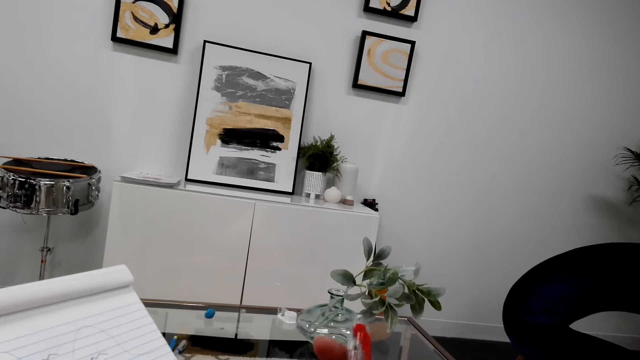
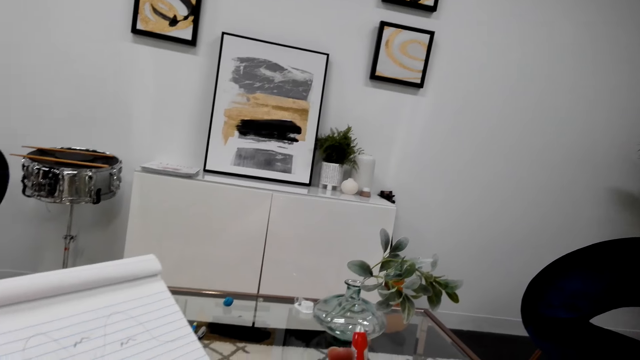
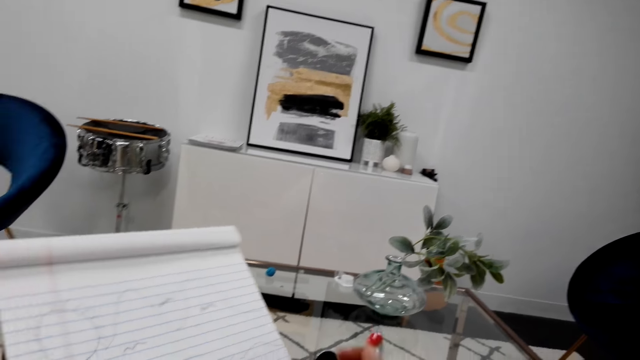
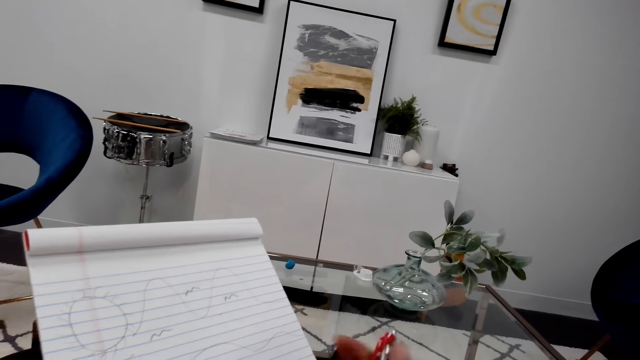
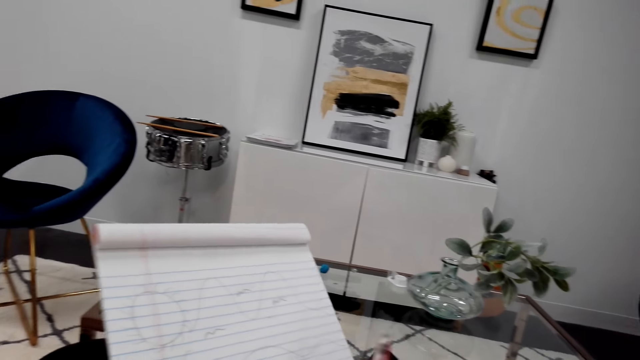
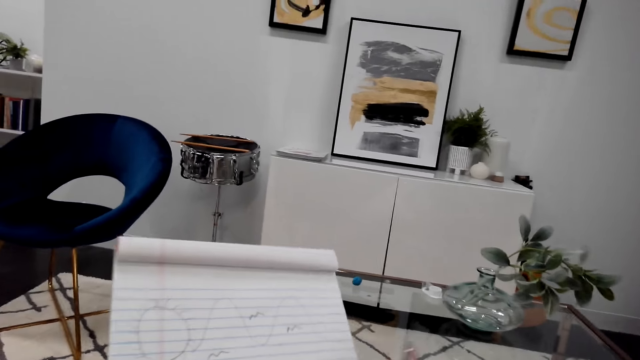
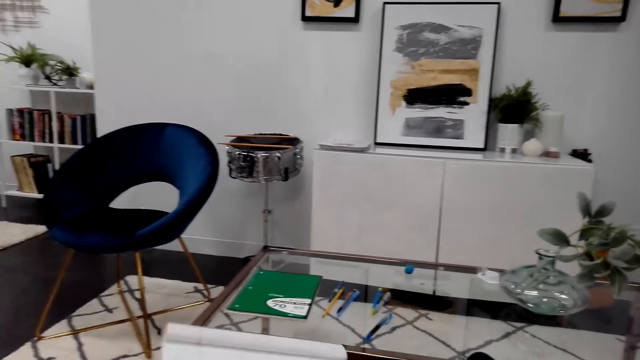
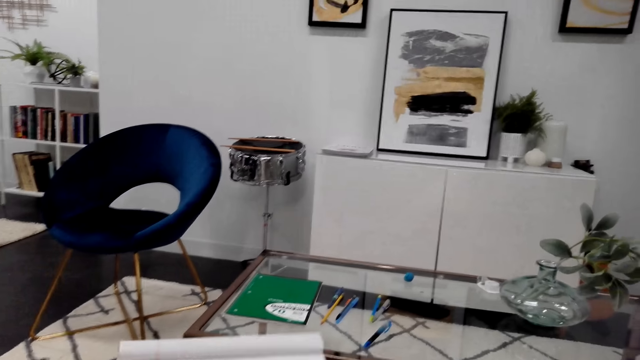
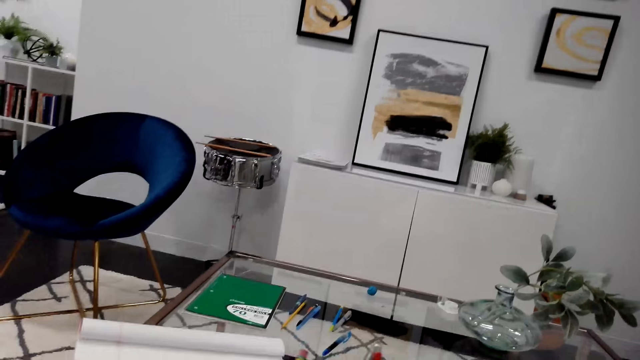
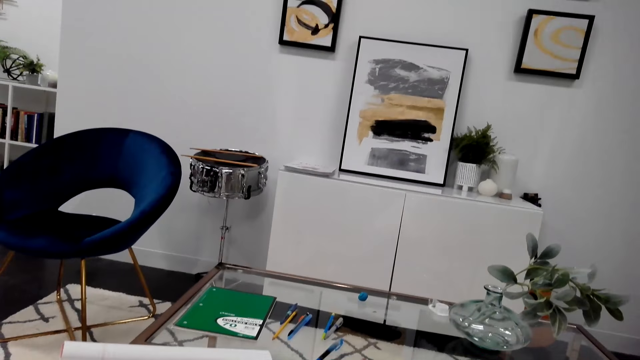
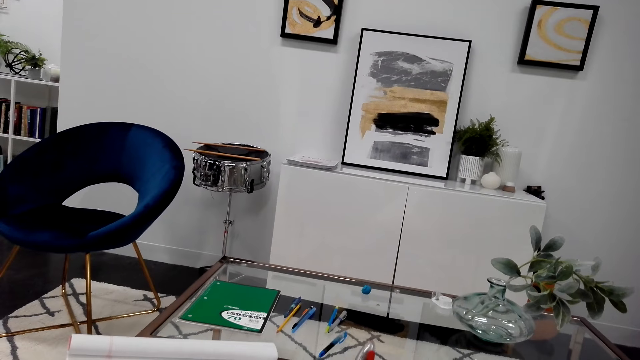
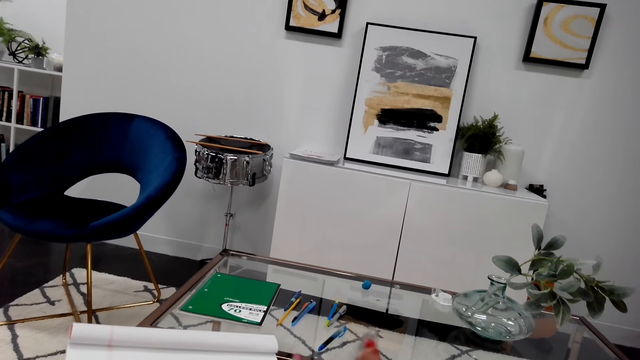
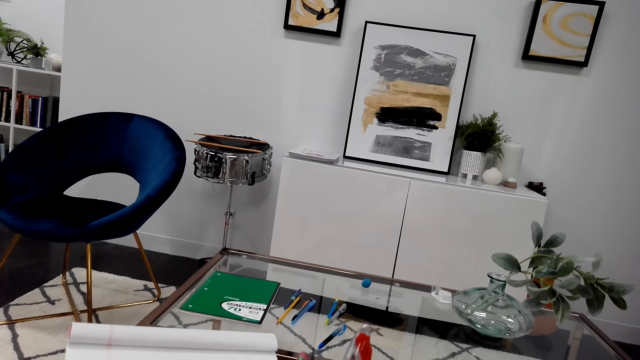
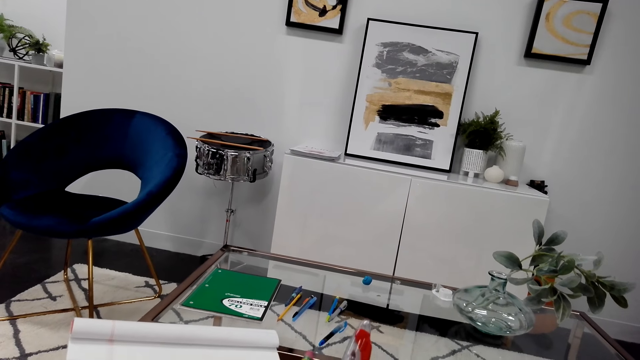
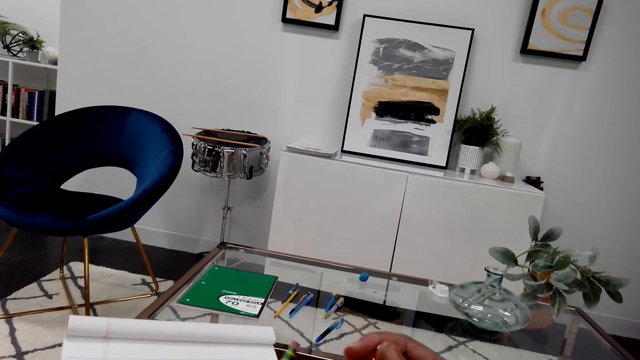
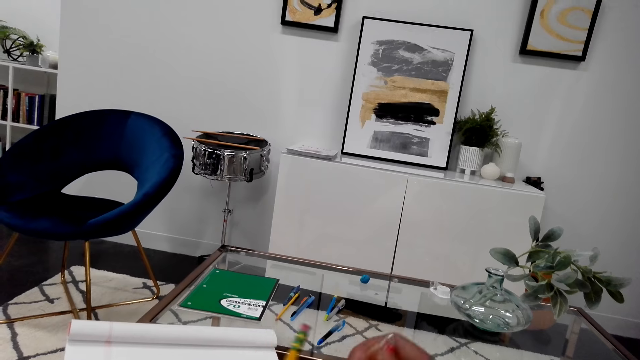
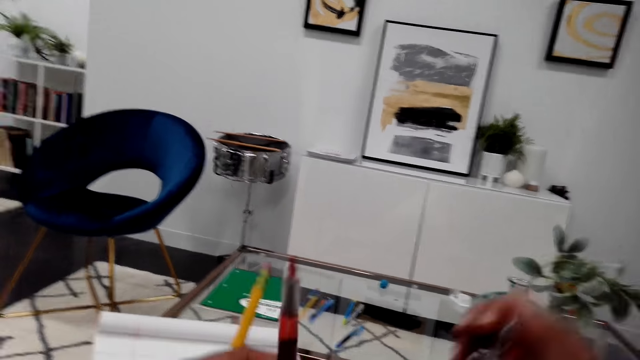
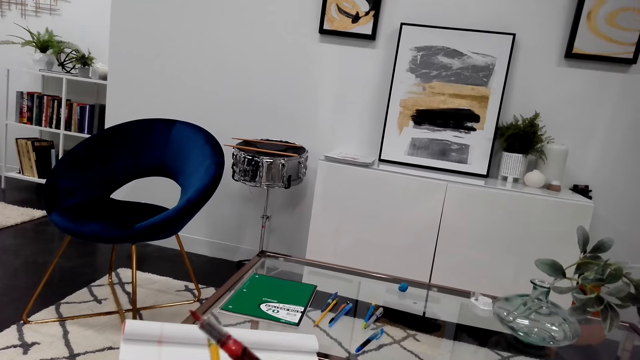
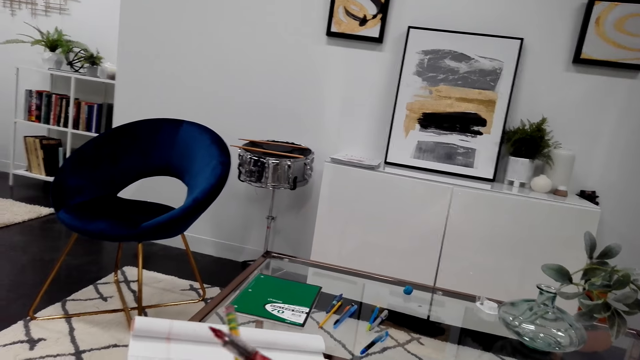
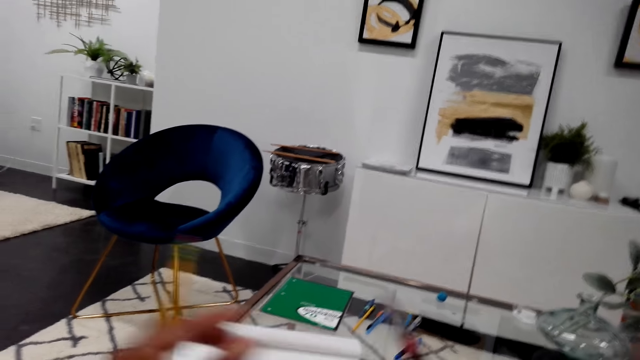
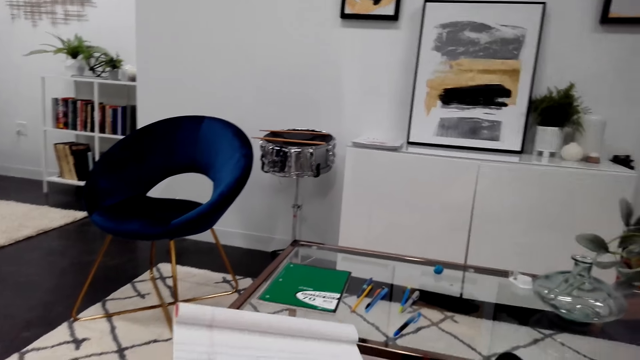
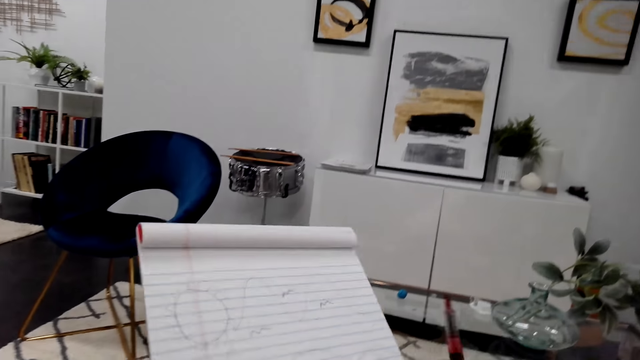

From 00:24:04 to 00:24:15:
The camera wearer lifts up a pen.

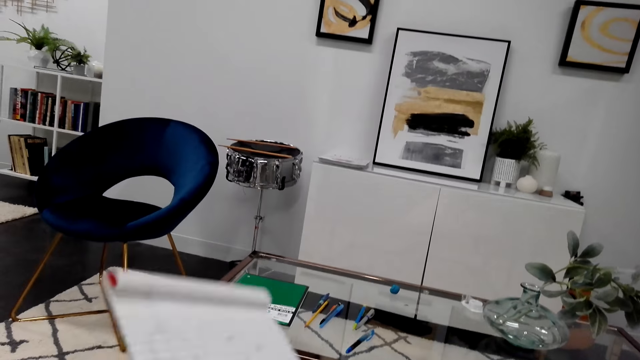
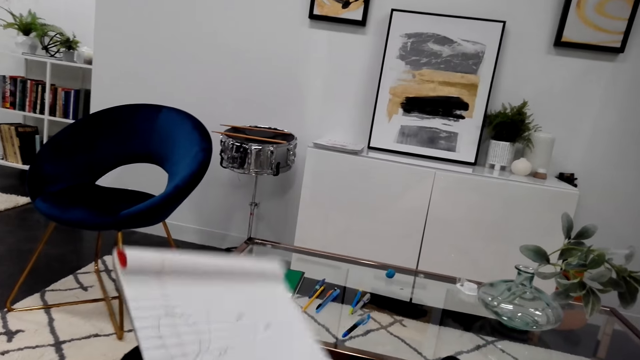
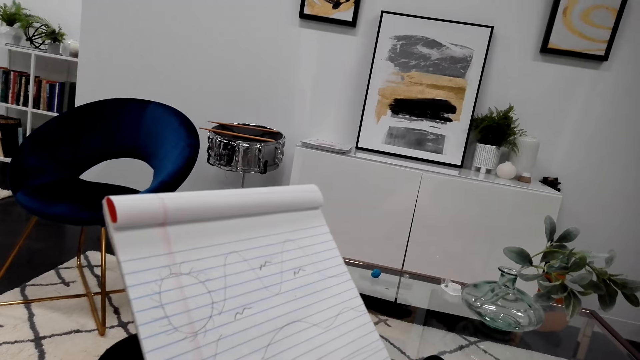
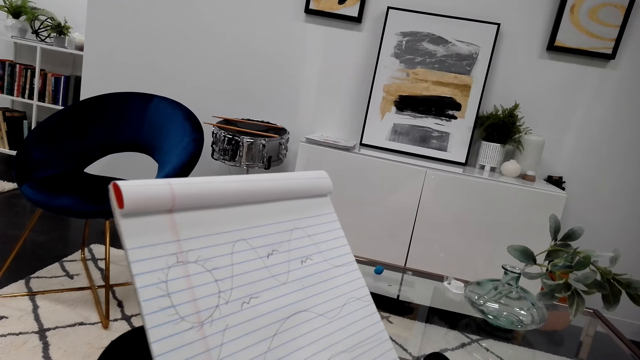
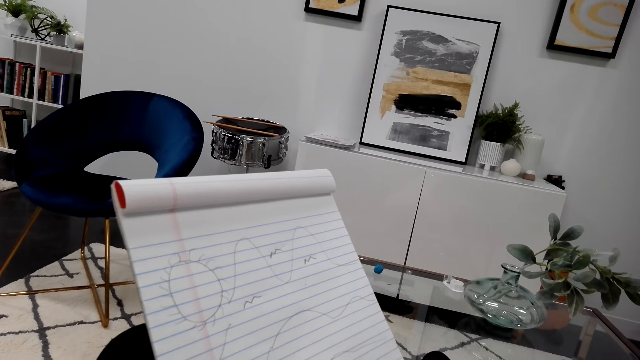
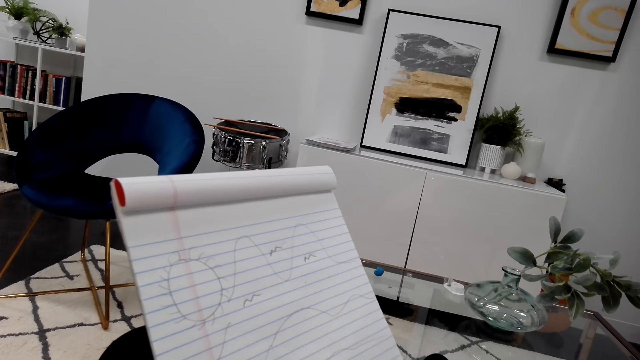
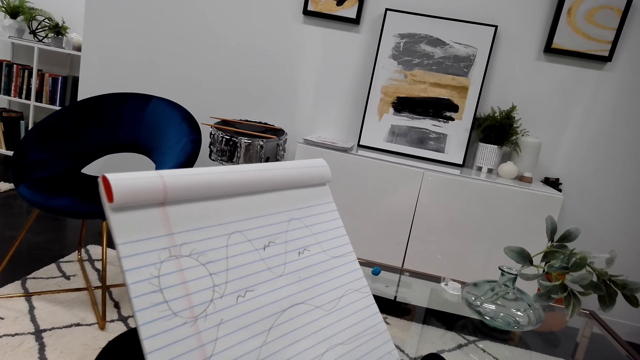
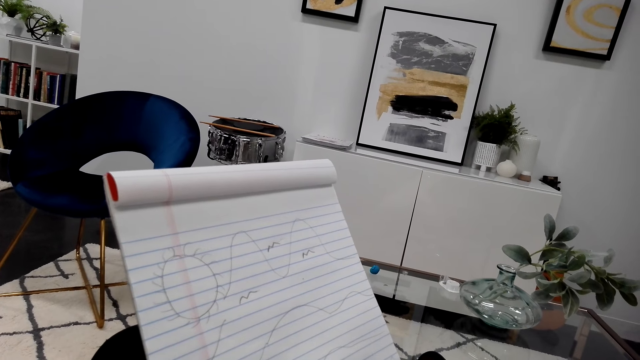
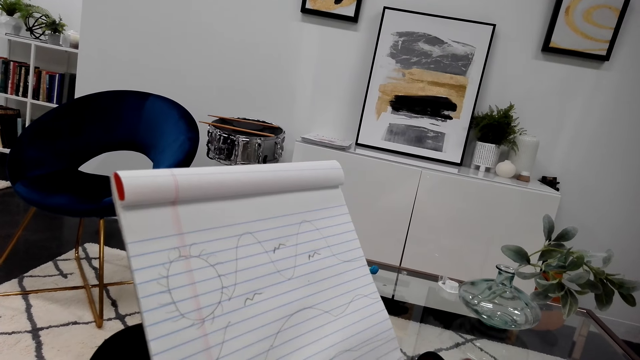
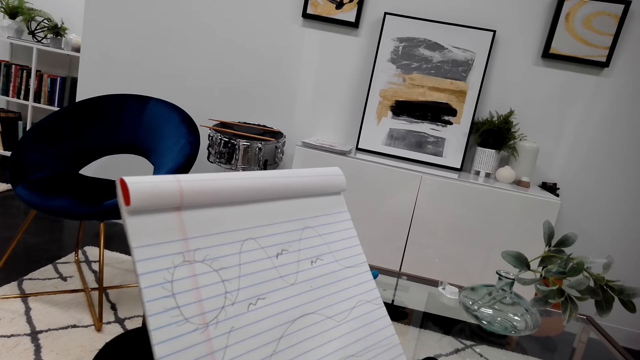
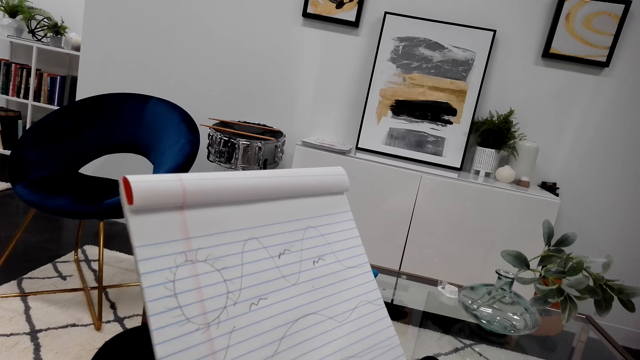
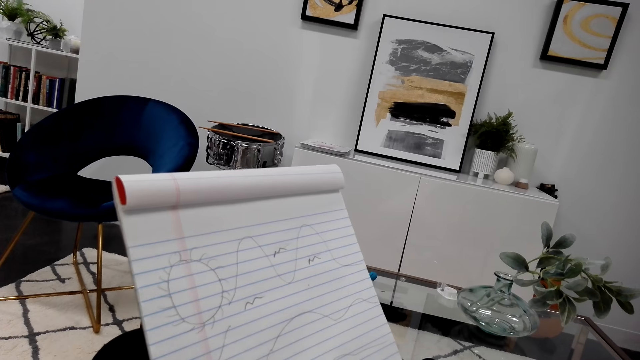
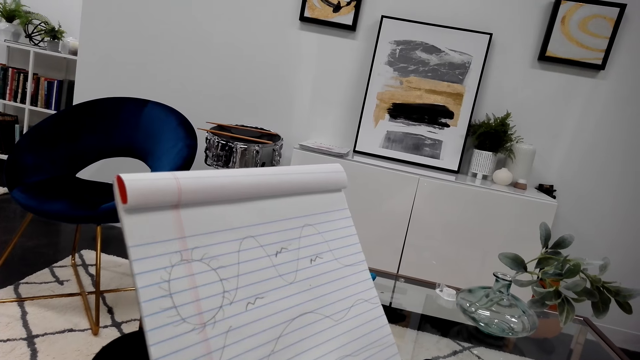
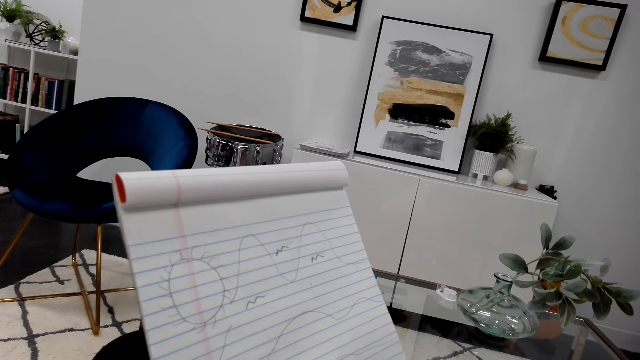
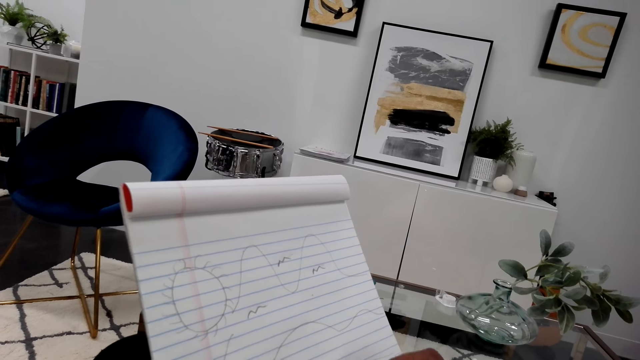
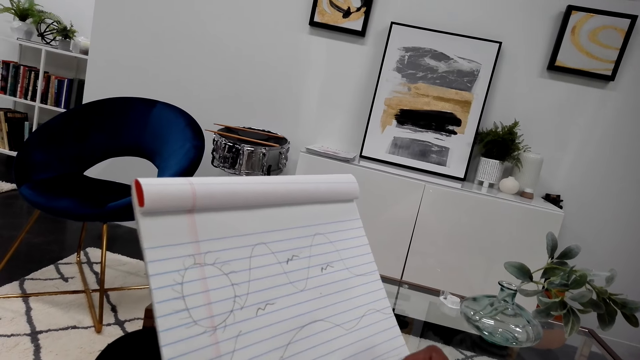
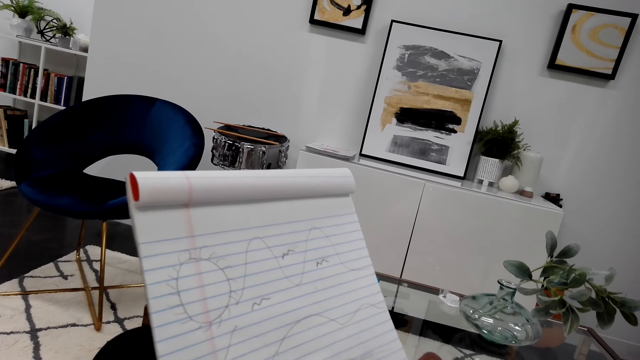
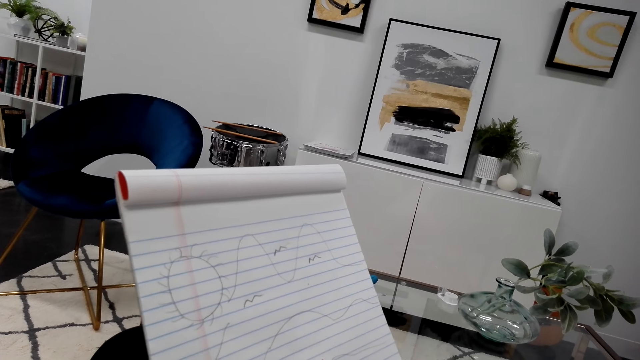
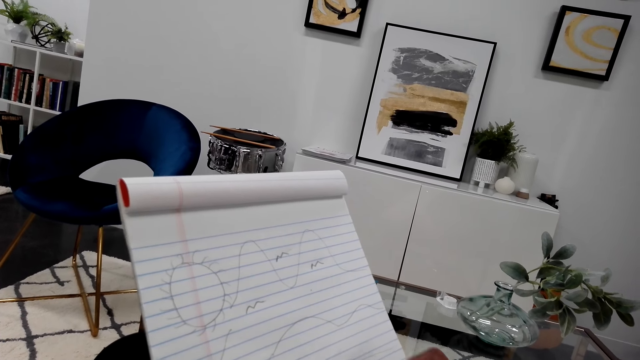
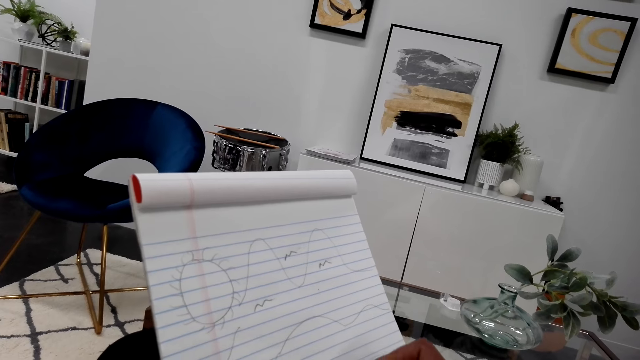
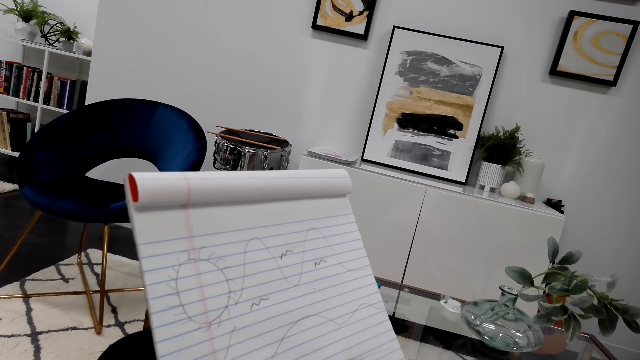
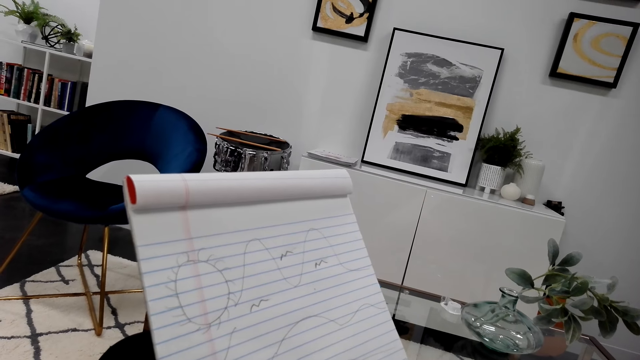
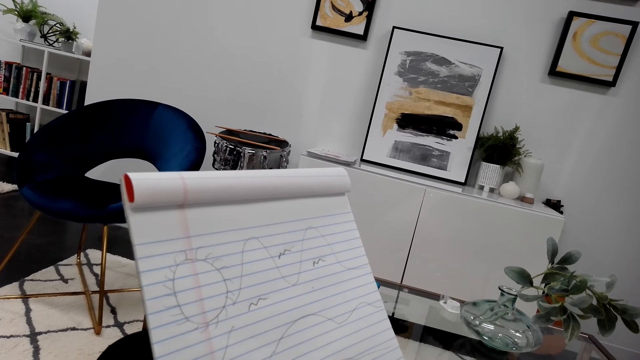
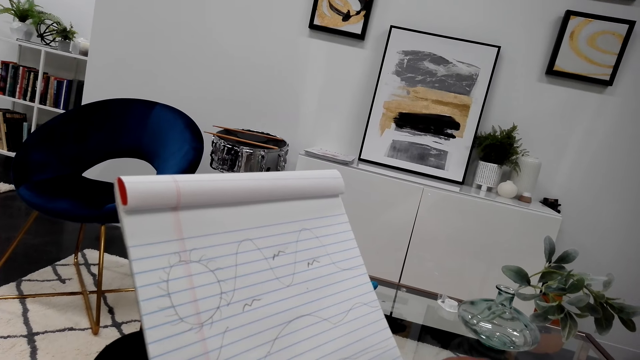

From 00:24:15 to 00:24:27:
The camera wearer draws on the book.
